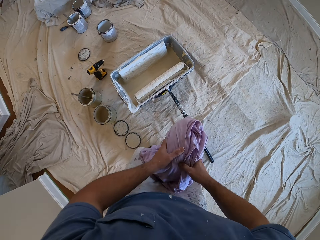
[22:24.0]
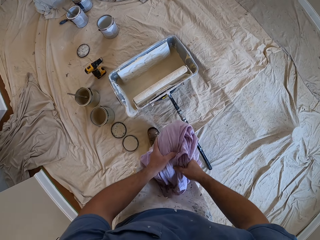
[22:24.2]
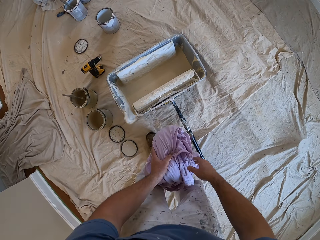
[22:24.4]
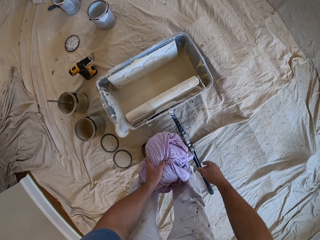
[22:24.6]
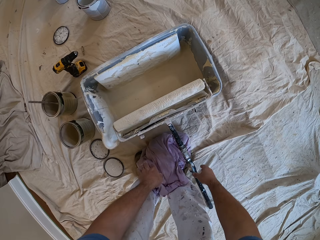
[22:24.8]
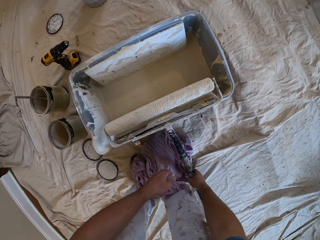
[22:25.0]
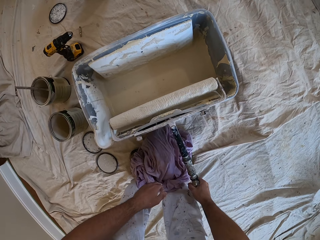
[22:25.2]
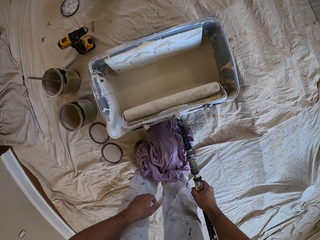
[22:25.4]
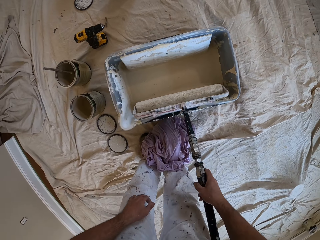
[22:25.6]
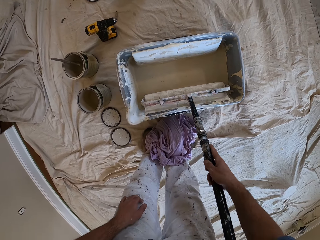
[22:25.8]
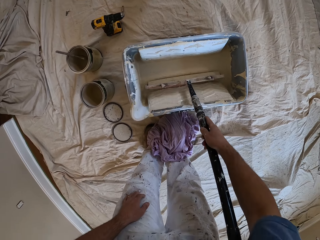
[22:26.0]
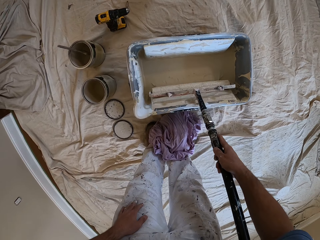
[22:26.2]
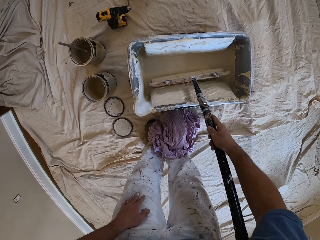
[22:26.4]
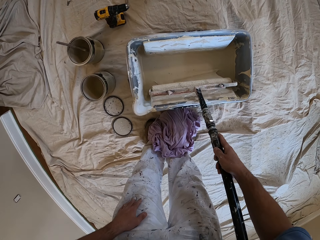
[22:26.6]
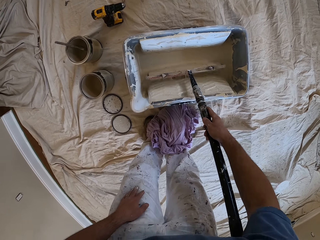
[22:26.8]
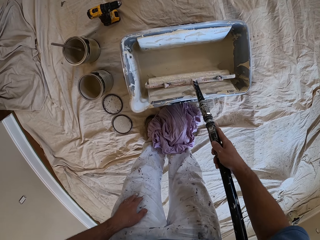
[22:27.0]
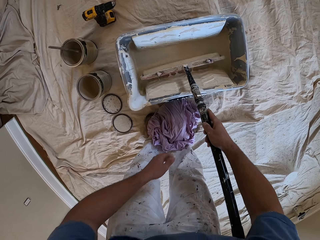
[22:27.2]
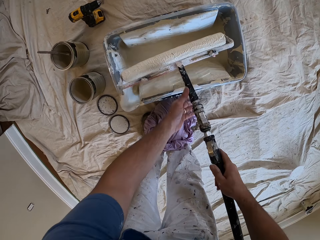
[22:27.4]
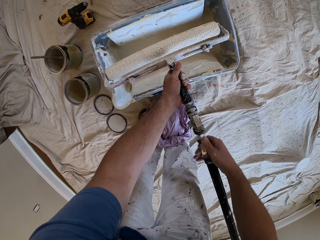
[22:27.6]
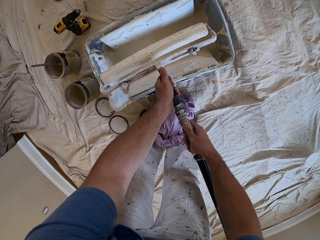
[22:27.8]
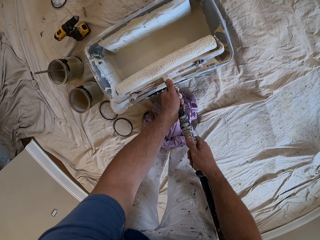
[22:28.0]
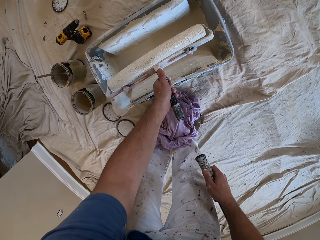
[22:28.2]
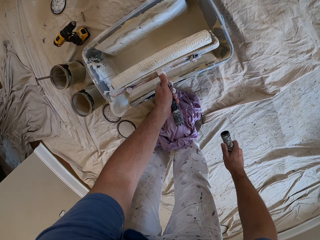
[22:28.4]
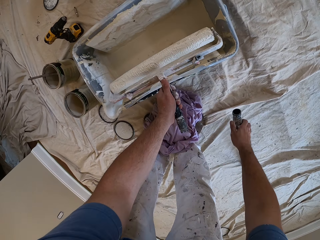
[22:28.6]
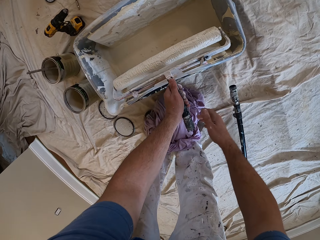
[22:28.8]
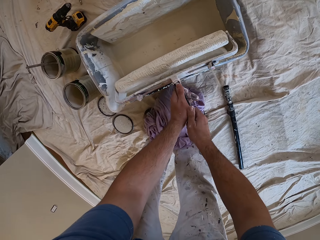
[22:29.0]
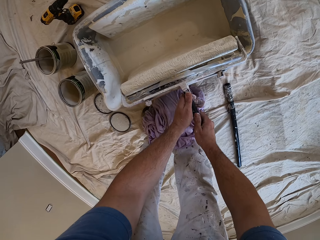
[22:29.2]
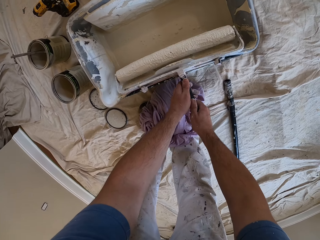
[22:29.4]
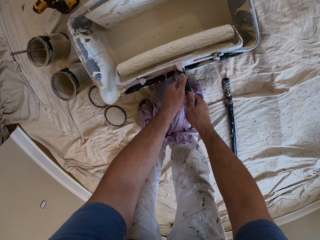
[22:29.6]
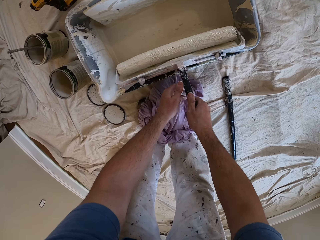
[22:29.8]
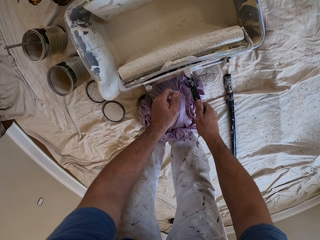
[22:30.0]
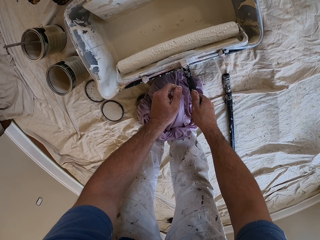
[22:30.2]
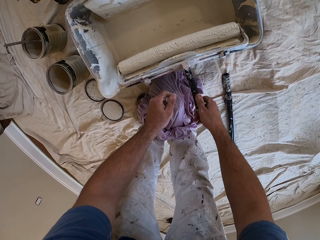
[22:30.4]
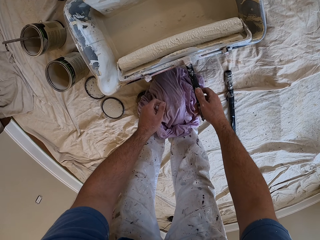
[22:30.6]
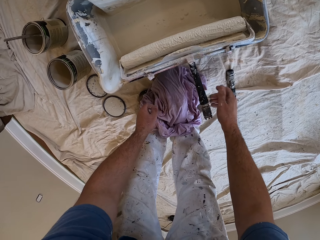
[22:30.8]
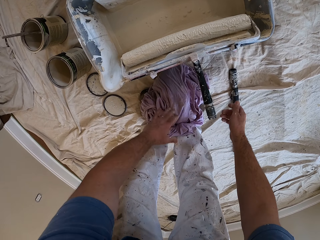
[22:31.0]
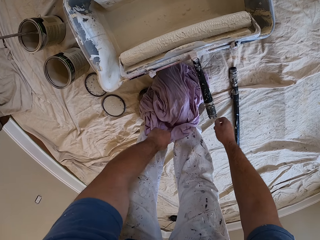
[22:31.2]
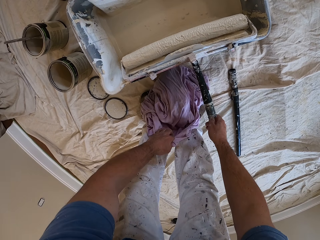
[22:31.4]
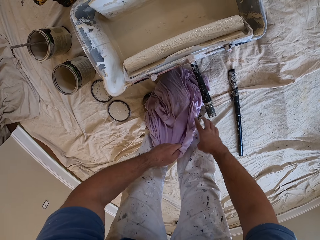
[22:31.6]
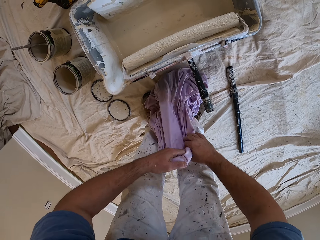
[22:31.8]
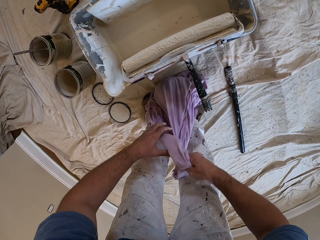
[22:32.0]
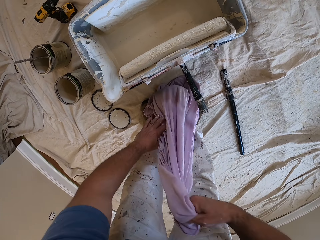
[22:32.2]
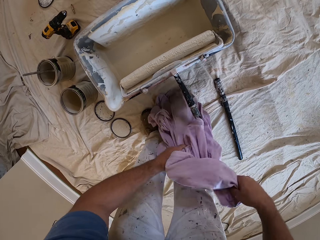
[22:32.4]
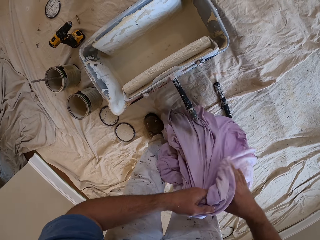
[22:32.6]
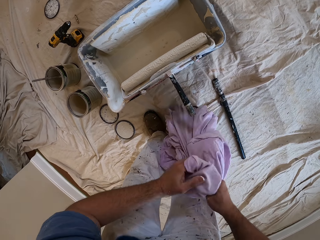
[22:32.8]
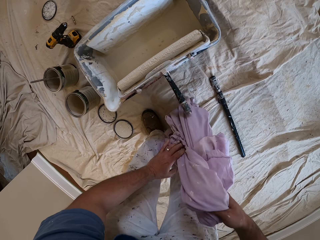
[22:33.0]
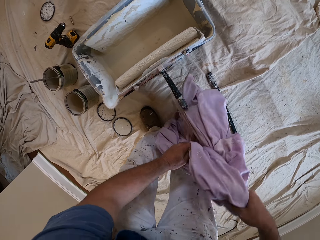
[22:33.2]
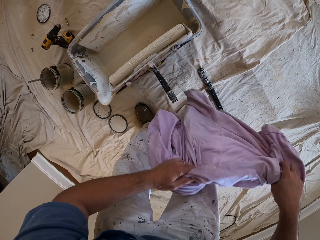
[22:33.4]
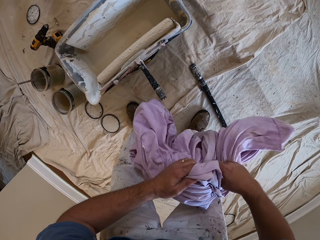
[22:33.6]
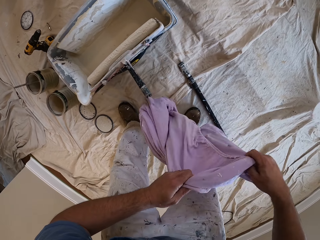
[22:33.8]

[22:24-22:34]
The camera wearer holds the material with both hands. They bend beside the container. They drop the material on the ground. They pick up the paint roller brush from the paint container. They hold the handle of the paint roller. They slide the paint roller inside the container. They wipe the paint roller over the side of the container. They hold the paint roller with both hands. They detach the paint roller from the pole. They drop the pole on the floor. They place the paint roller on the brim of the paint container. They hold the paint roller with both hands. They hold the paint roller with one hand. They pick up the purple cloth from the floor. They hold the material with both hands.

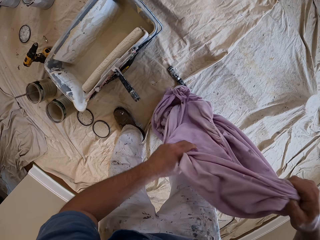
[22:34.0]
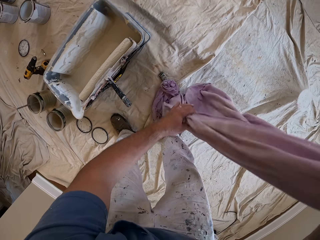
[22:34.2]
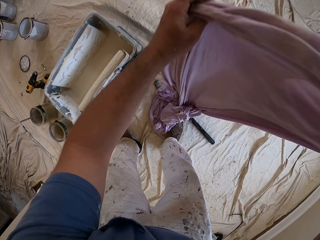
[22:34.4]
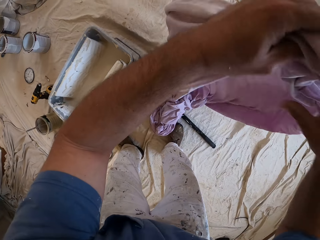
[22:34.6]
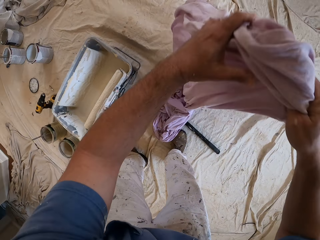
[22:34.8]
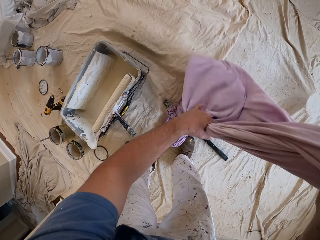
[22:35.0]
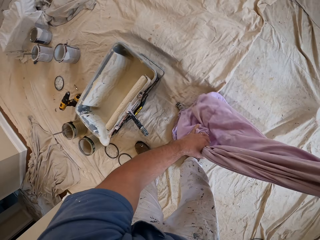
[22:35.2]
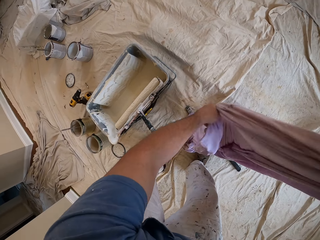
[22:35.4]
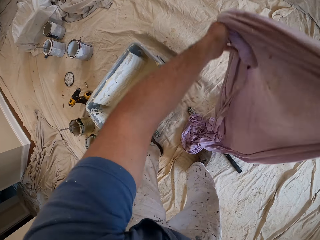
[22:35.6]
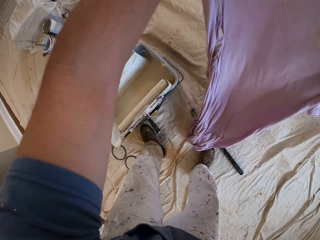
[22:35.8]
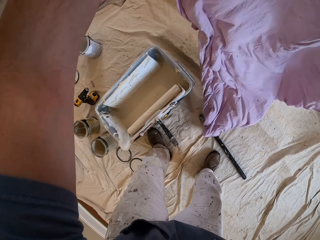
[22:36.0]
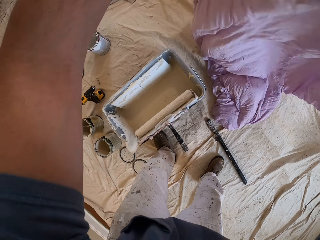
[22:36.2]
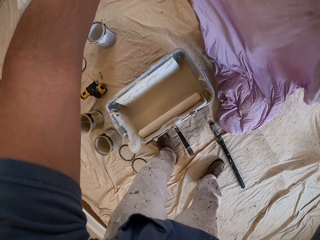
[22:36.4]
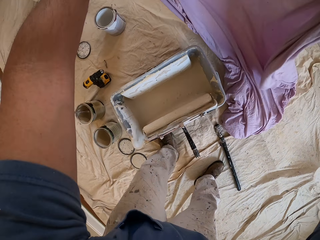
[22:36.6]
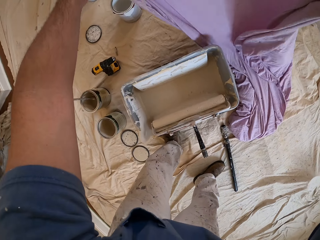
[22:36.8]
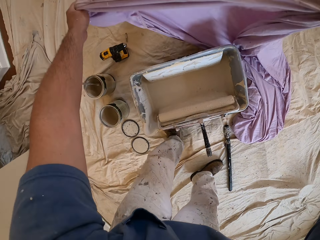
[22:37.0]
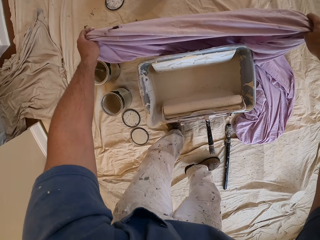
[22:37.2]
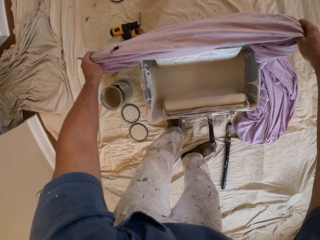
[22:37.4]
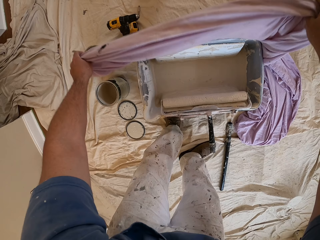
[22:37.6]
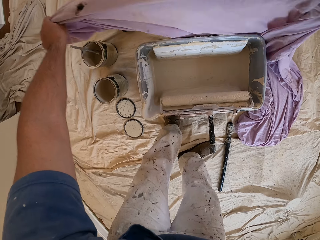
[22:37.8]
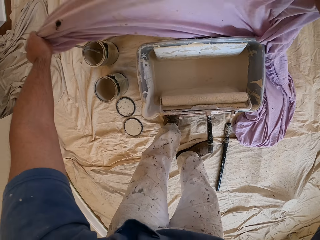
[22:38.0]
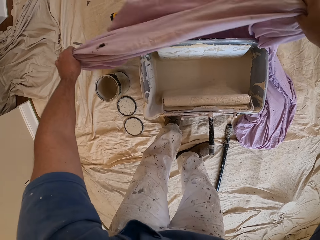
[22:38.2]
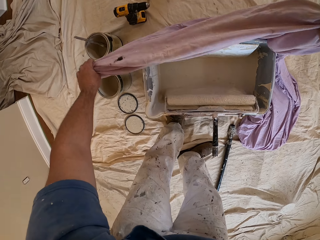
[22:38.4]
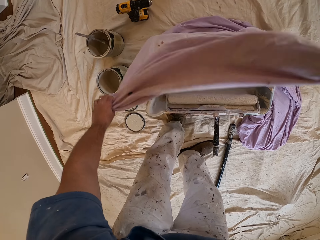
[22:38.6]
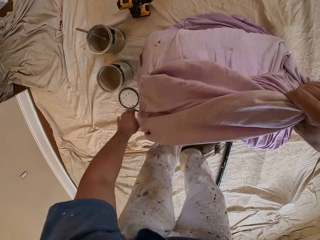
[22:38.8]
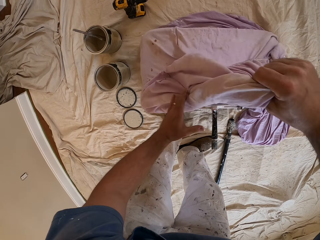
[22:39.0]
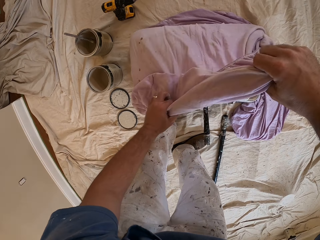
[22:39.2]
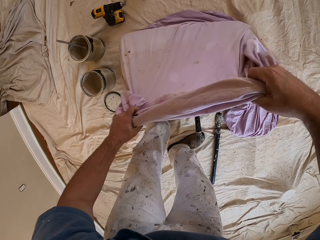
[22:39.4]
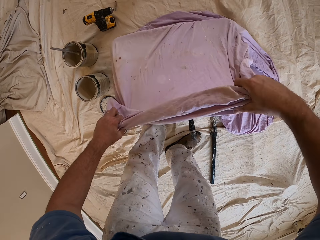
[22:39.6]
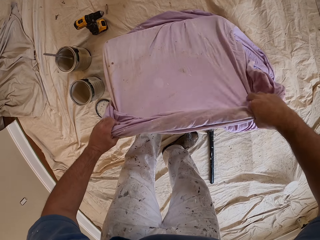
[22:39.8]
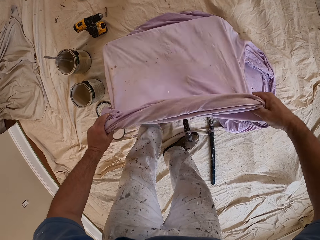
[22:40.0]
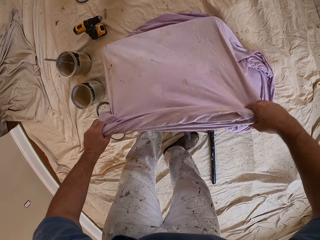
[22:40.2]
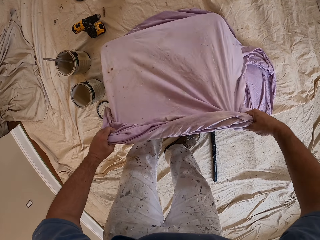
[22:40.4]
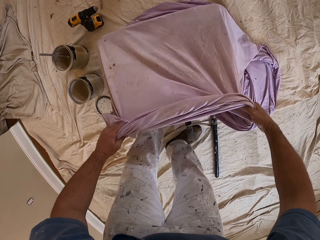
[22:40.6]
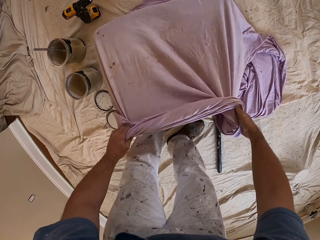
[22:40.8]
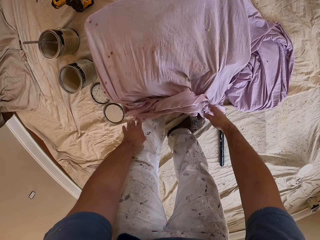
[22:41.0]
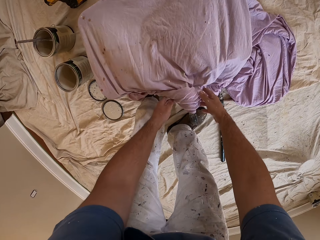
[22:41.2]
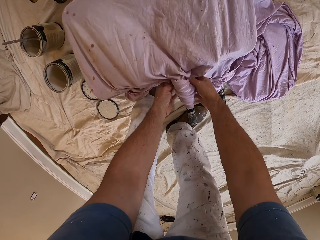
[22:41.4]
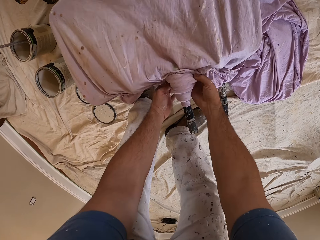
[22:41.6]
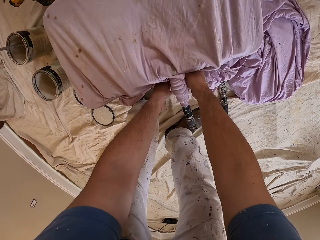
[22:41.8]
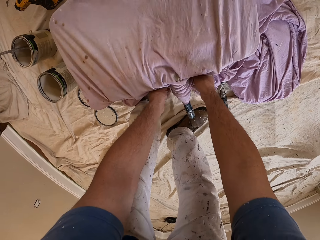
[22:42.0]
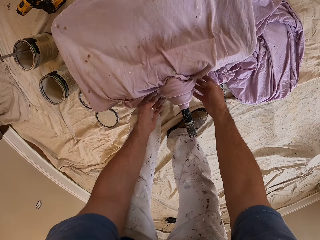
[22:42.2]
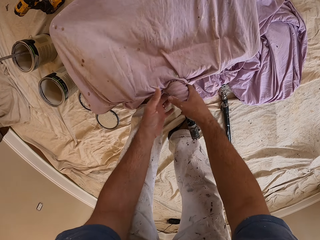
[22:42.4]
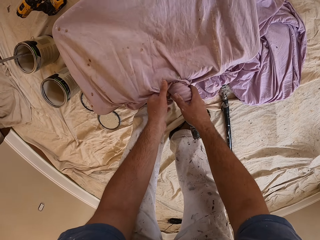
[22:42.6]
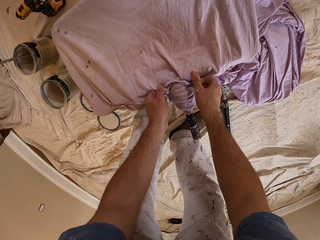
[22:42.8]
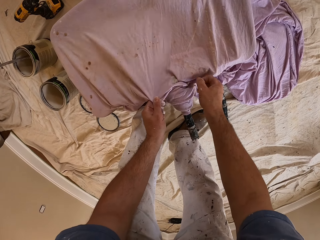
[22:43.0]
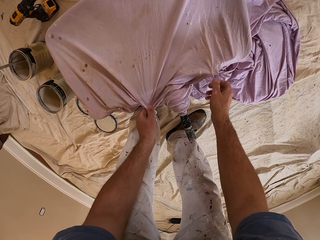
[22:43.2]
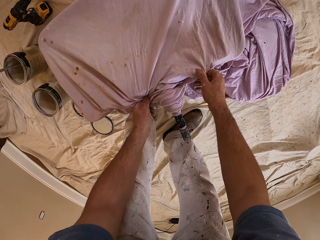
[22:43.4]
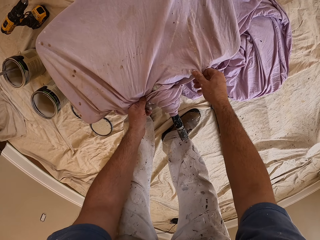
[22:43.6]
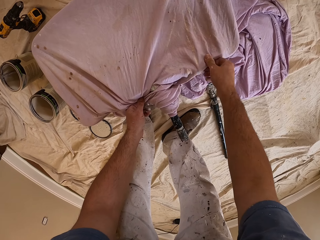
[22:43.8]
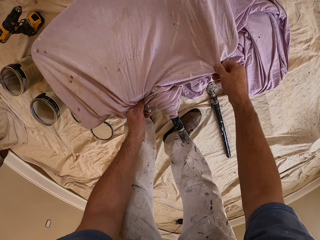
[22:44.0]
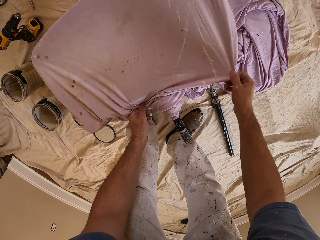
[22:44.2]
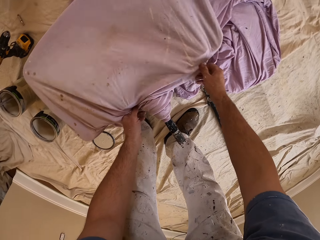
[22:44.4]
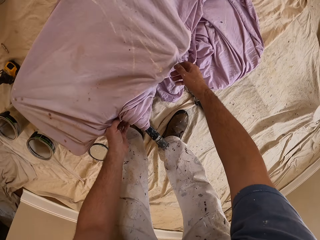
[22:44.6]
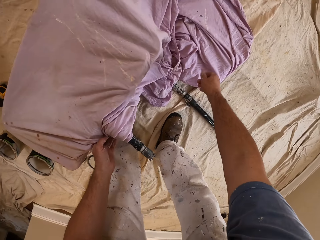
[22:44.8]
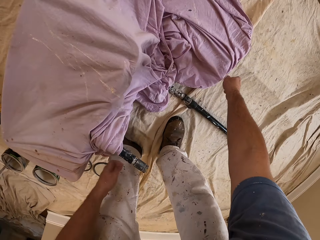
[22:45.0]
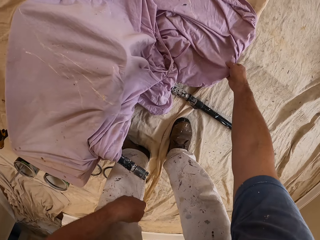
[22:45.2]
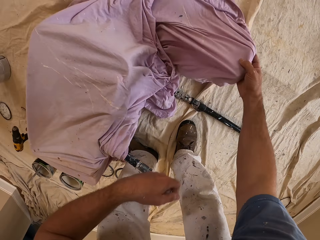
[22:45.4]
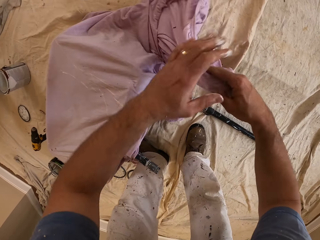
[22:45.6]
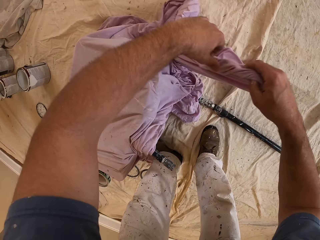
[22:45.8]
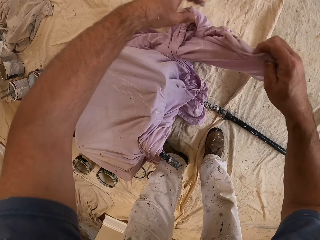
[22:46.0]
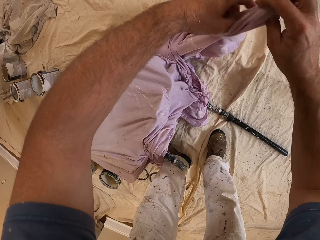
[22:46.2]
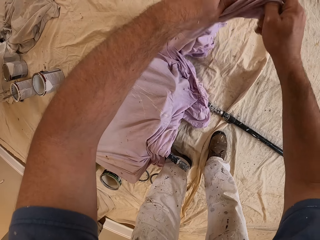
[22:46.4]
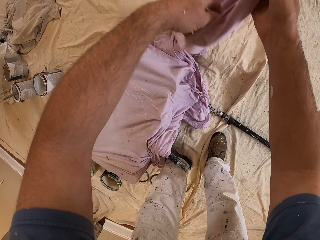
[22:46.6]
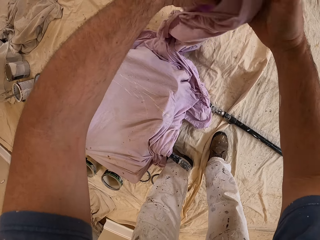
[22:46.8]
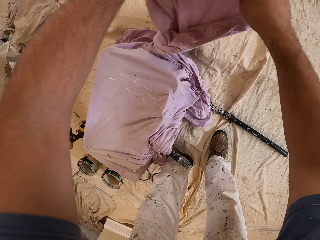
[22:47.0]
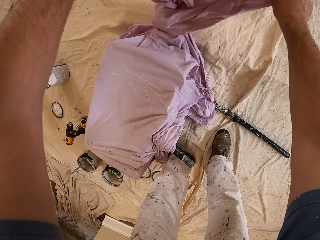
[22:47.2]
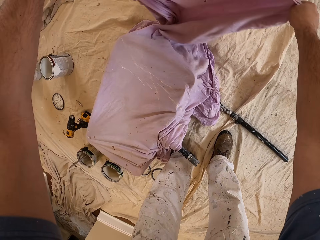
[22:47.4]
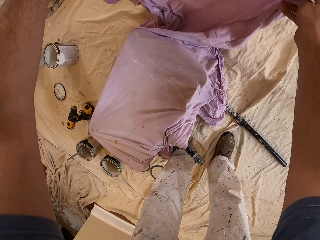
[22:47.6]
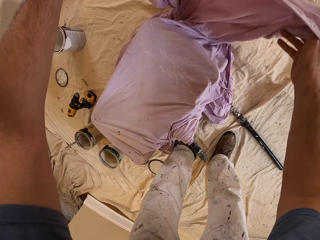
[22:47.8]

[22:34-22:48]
The camera wearer adjusts the purple cloth or material. They hold up the material. They lay the purple cloth over the paint container. They adjust the purple cloth. They pick up the extended part of the purple cloth from the floor. They adjust the extended part of the purple cloth.
